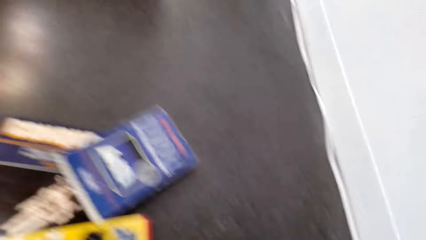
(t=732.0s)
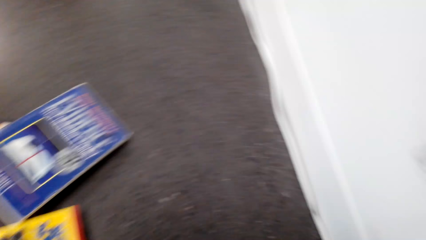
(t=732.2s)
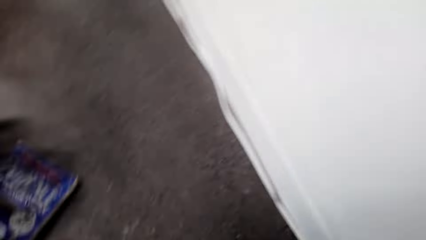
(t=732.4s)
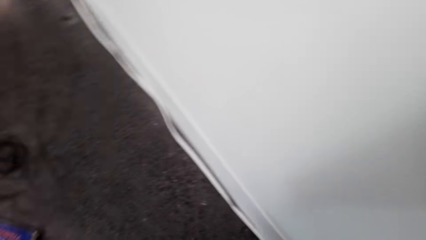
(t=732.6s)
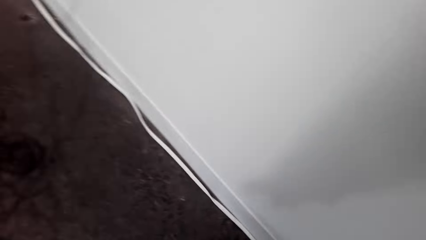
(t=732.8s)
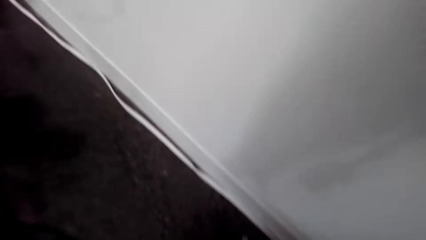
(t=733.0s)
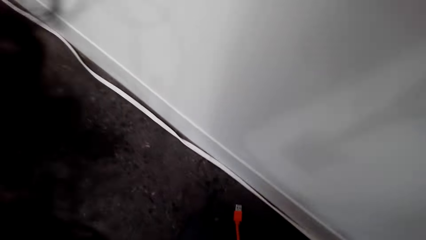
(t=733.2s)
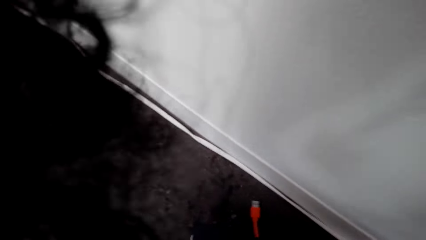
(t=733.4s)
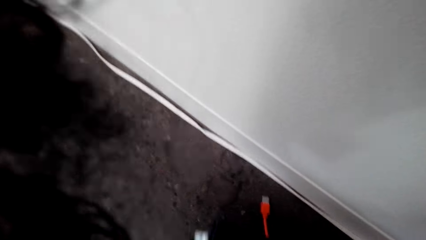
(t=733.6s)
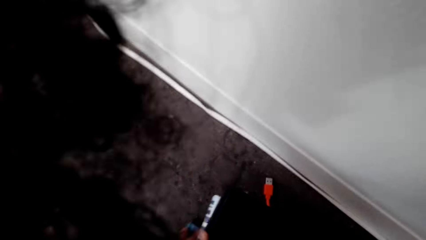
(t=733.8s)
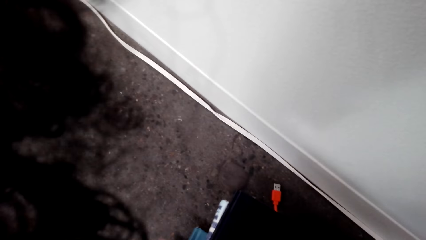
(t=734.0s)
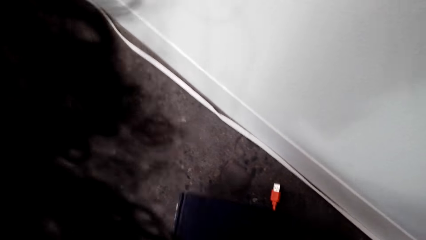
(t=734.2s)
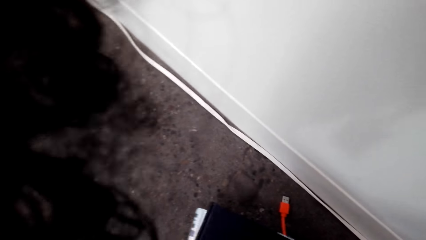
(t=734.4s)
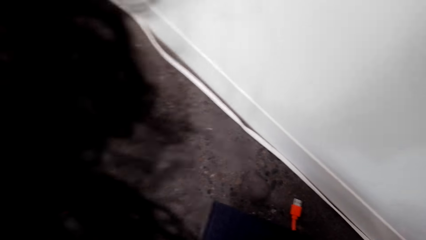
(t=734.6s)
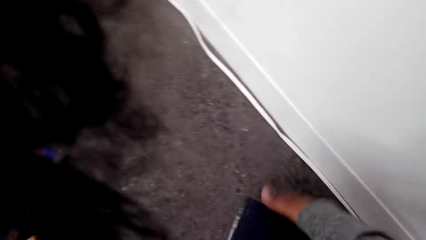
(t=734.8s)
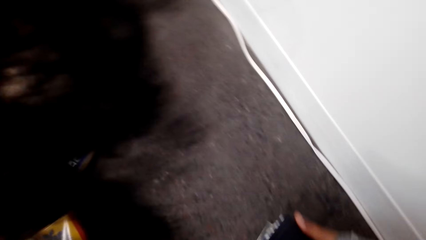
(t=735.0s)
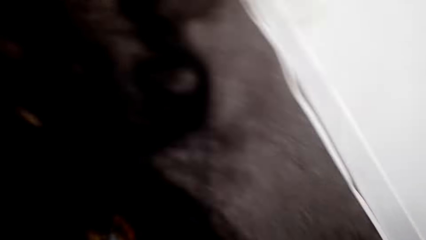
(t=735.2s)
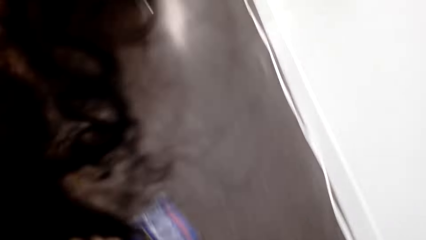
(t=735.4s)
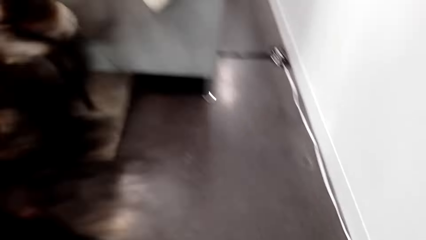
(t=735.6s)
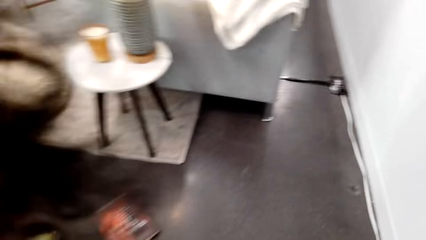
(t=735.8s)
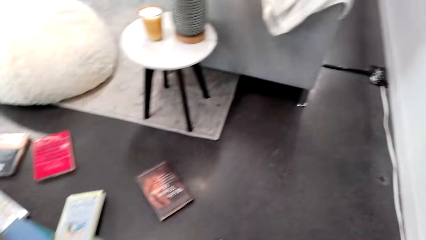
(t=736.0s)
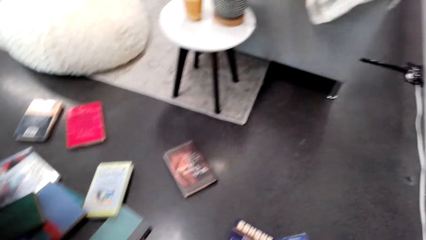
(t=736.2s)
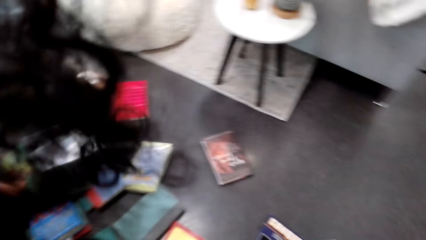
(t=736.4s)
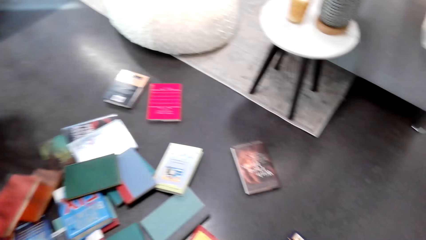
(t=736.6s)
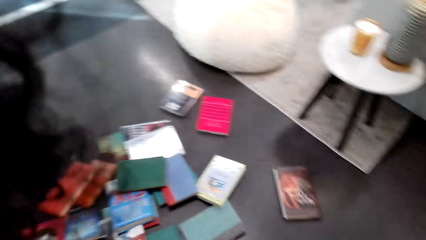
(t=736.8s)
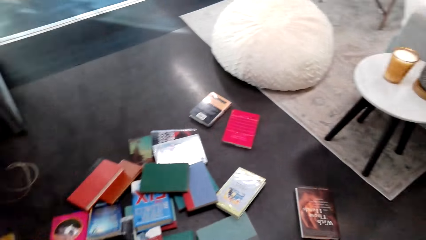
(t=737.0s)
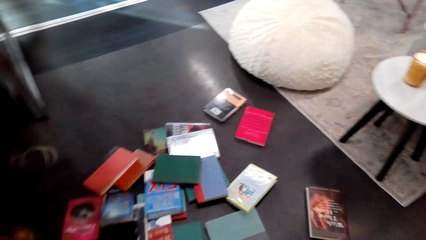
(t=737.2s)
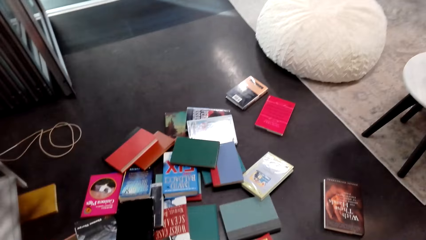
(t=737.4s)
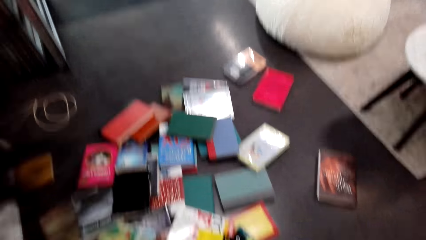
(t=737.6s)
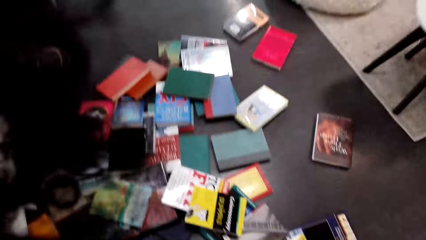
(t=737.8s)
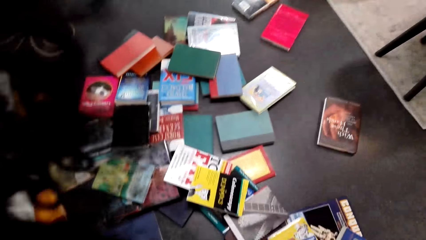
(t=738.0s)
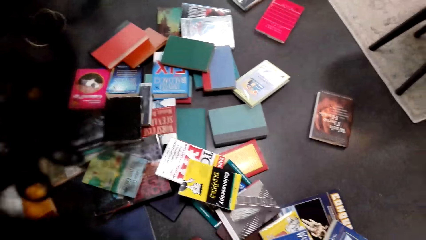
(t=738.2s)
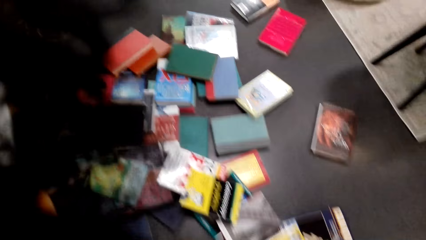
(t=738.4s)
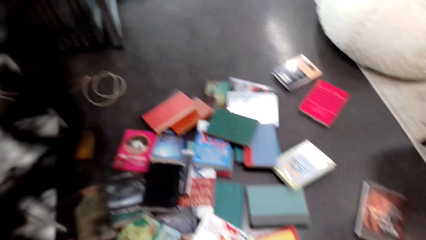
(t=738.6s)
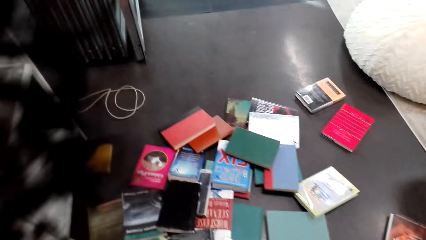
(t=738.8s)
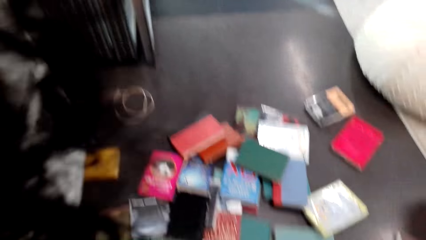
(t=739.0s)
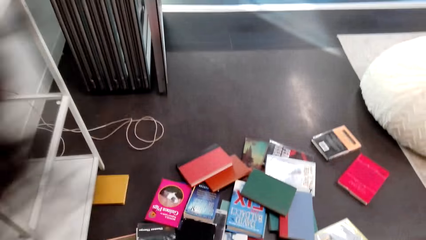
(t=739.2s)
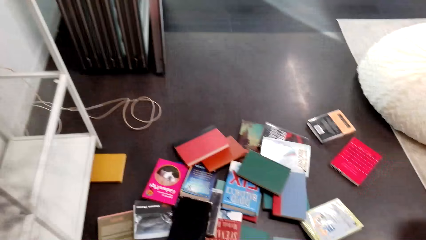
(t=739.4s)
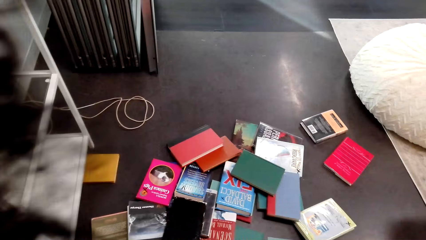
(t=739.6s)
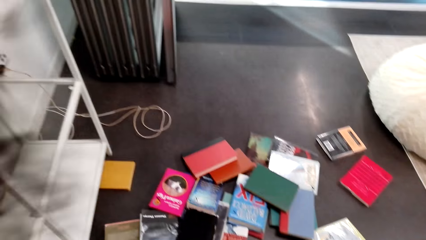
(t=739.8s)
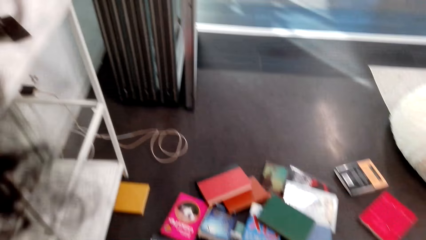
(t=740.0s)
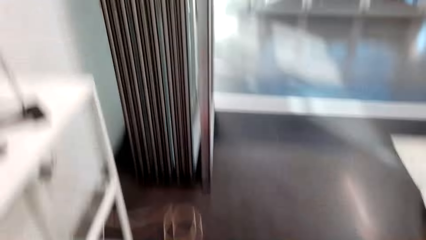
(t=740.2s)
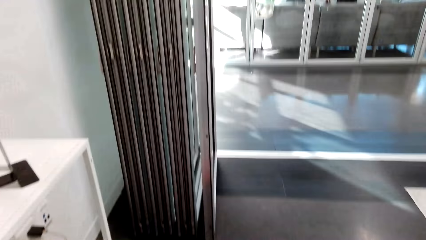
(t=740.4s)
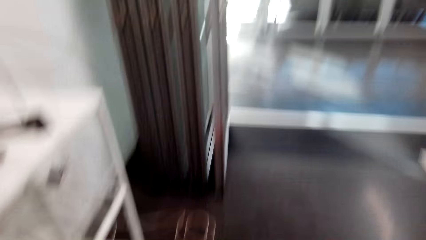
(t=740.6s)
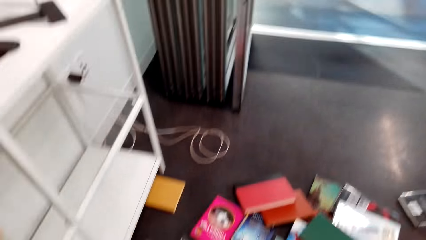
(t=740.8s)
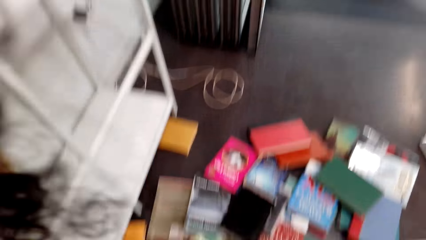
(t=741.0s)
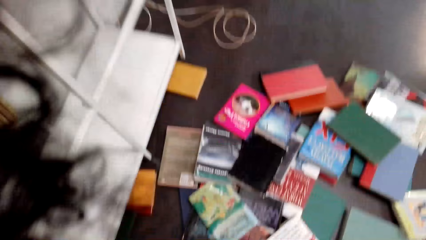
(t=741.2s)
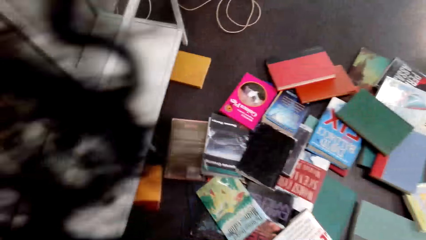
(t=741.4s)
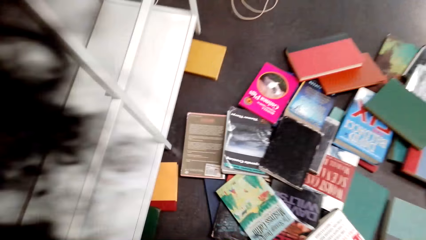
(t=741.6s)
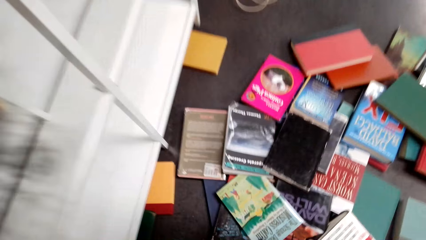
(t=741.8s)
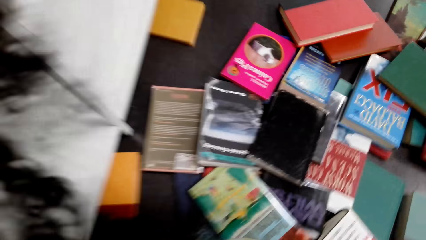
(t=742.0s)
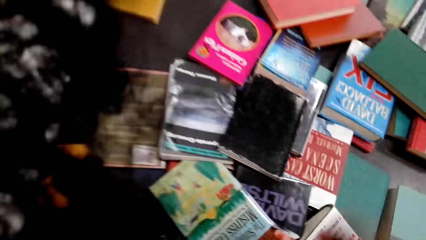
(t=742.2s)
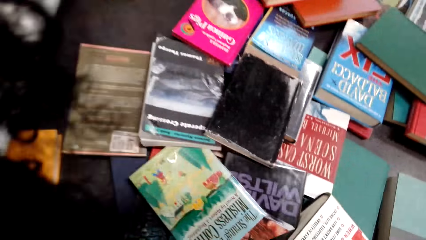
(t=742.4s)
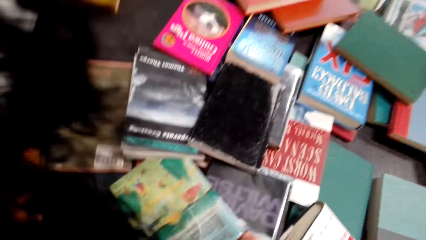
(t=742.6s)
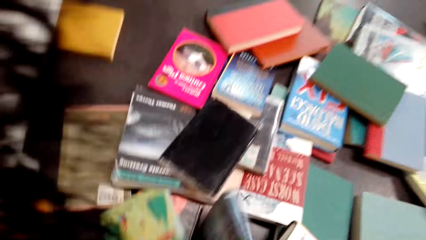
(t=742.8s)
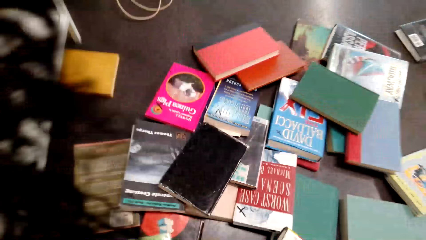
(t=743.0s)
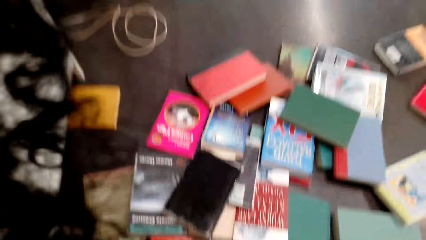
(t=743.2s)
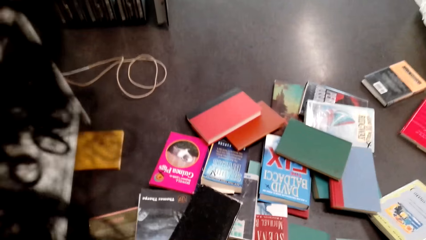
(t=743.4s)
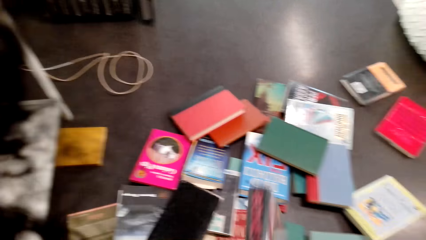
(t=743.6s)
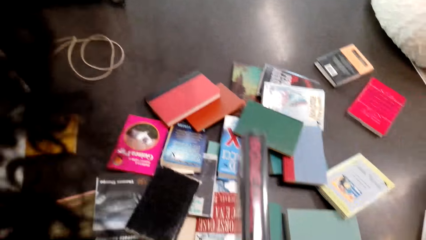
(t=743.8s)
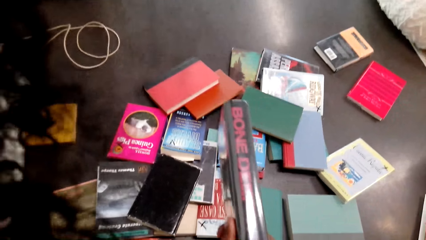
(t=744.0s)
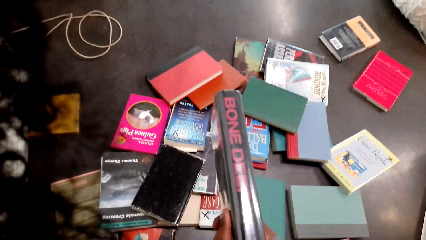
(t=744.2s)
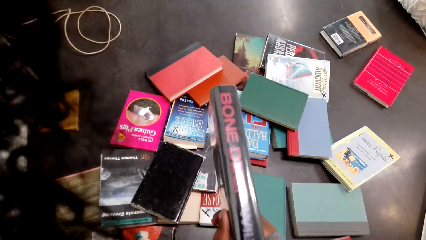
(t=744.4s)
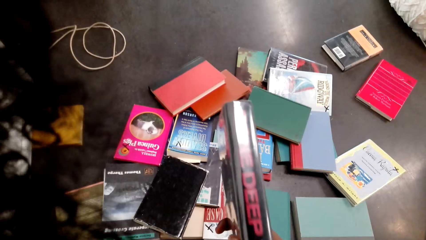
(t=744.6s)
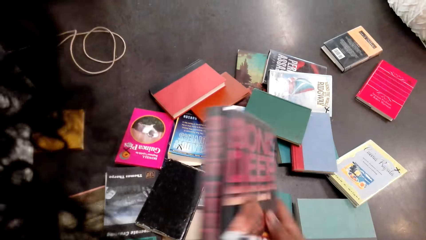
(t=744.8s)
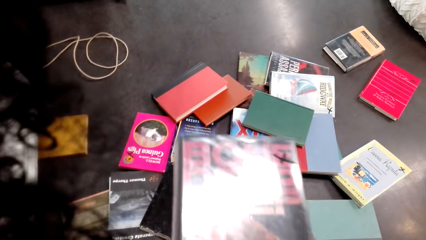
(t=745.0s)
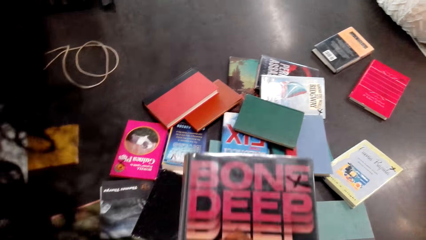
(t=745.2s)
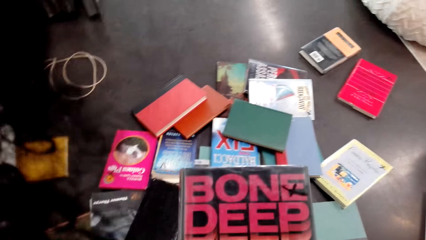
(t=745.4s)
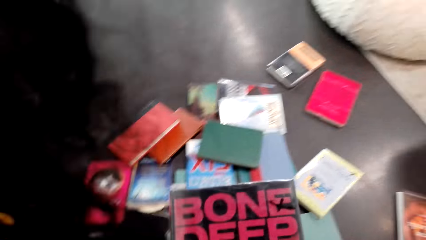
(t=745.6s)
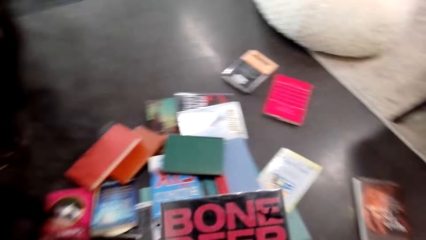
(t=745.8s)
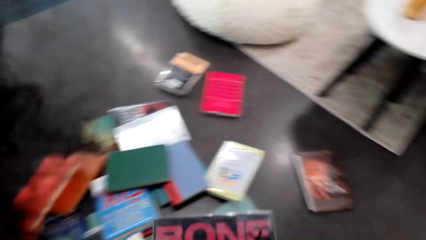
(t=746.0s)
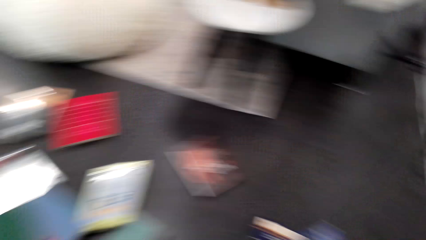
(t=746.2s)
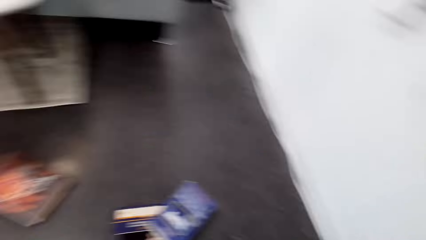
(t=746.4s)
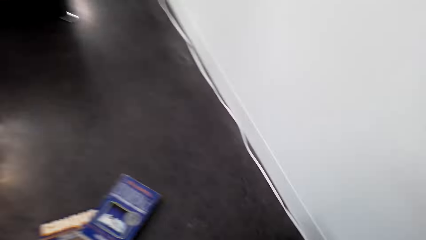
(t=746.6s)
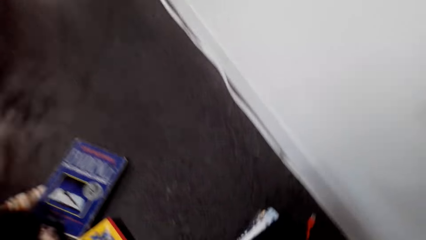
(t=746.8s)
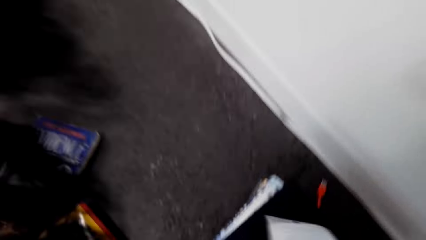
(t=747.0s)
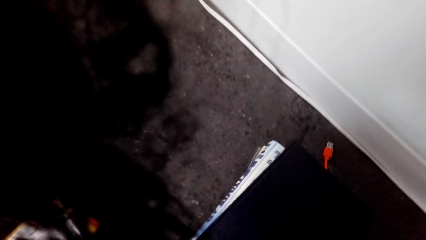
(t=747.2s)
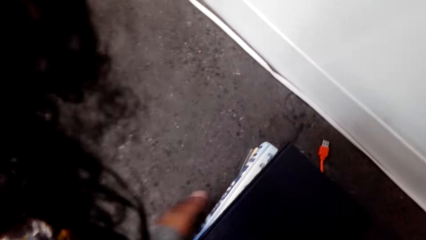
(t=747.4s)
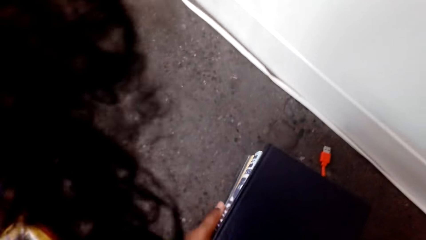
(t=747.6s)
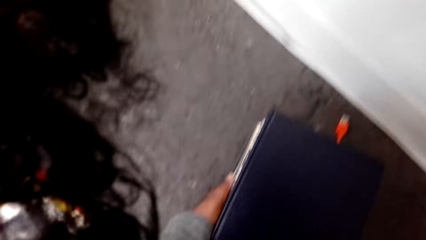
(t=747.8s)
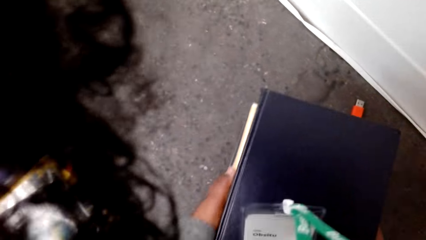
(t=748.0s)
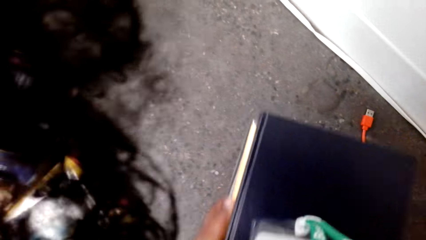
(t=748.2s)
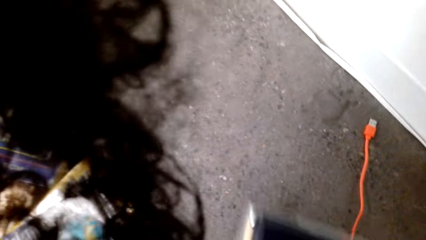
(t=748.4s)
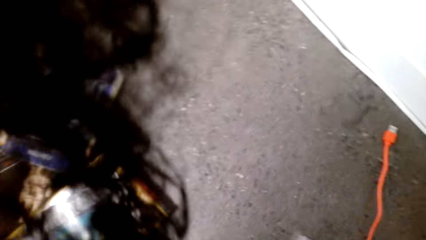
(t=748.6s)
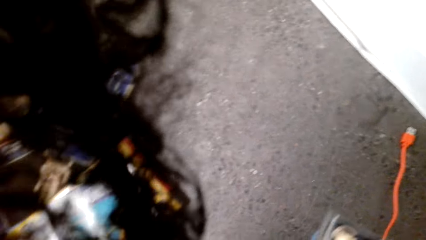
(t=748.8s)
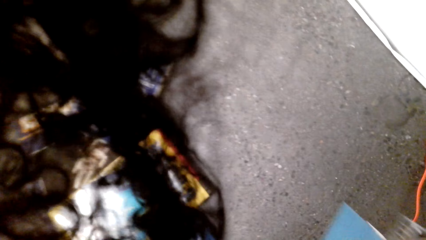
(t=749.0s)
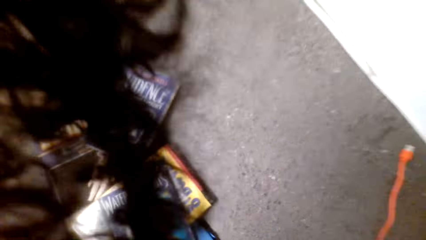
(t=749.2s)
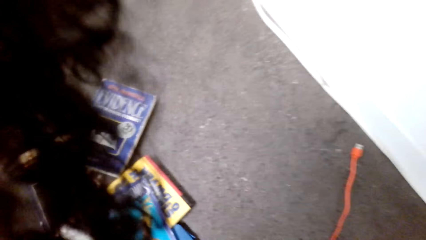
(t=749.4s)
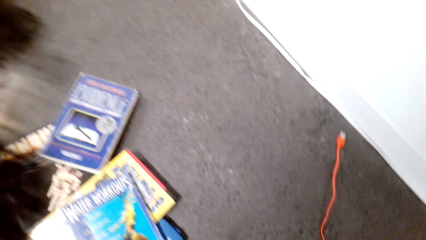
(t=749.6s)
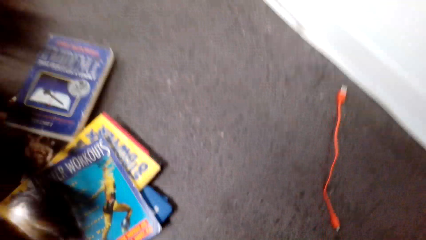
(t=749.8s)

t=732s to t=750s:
The camera wearer looks around. They pick up a book on the floor with the right hand. They move the right hand, hold the book in both hands, and turn the book in both hands. They look around. They put the books together. They pick up a book with the left hand.
